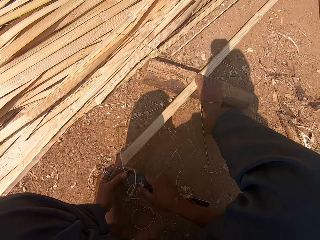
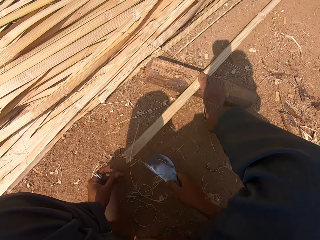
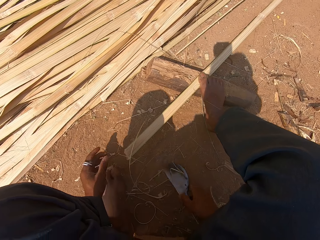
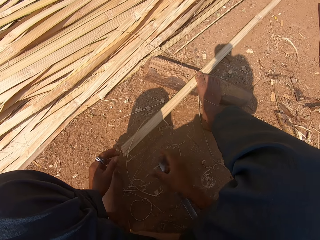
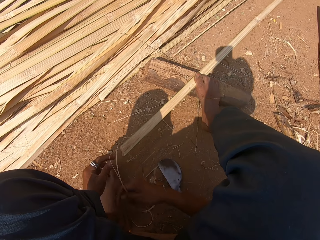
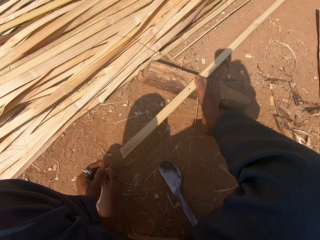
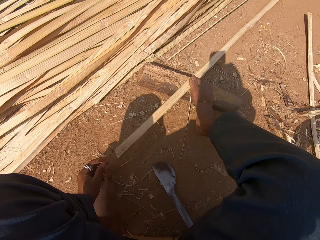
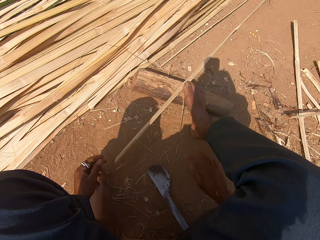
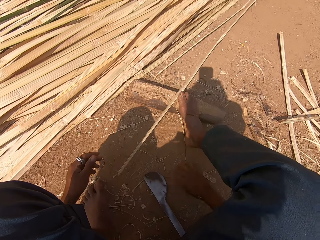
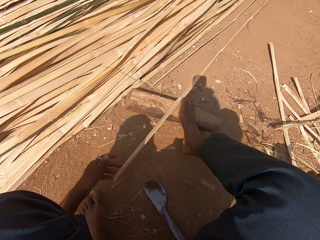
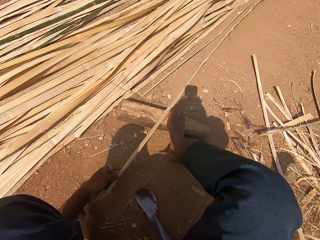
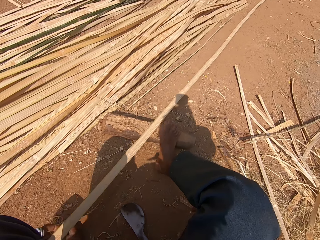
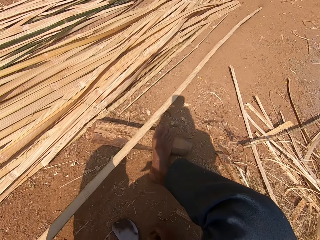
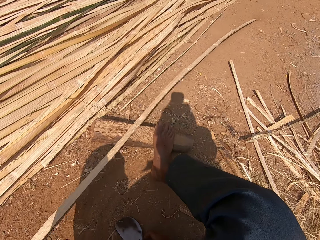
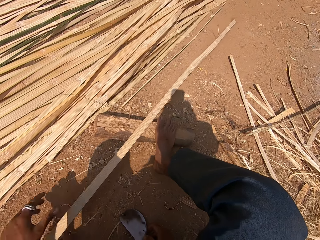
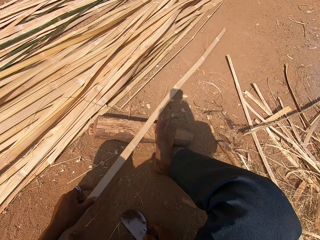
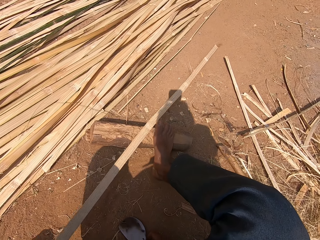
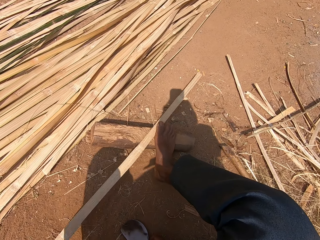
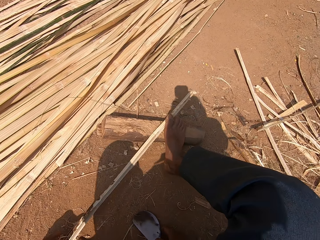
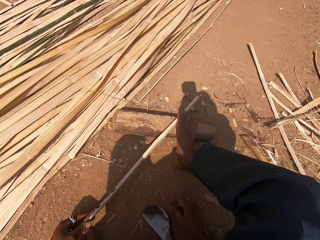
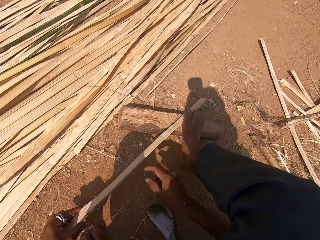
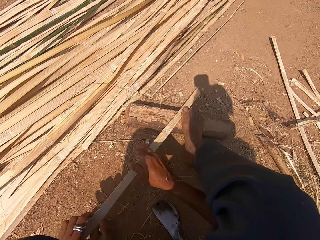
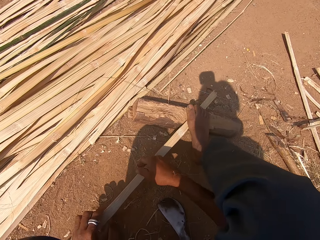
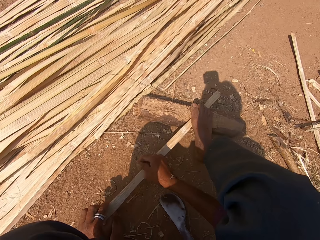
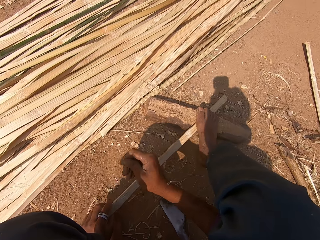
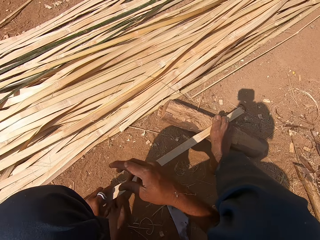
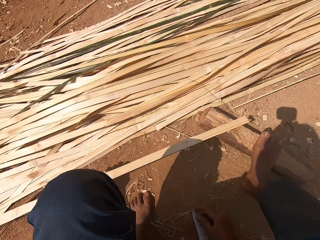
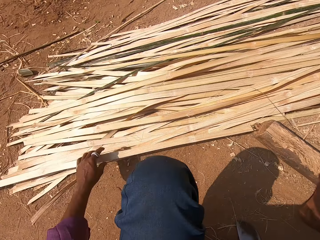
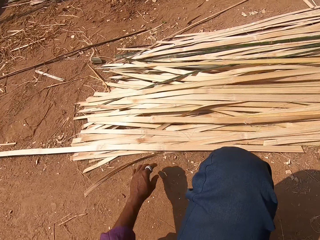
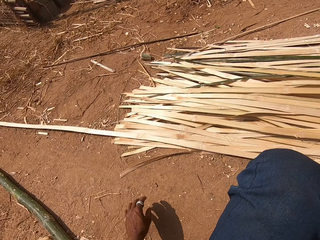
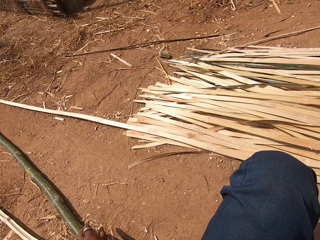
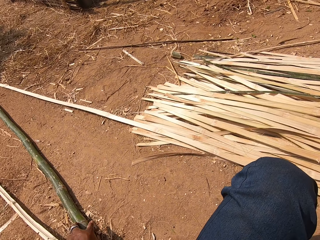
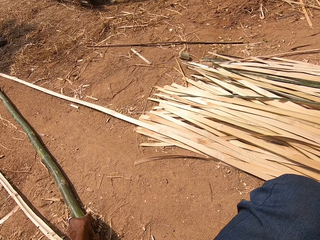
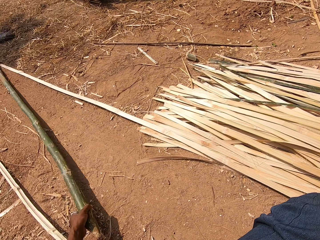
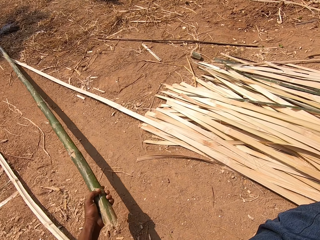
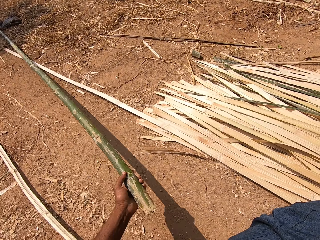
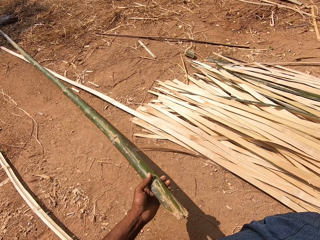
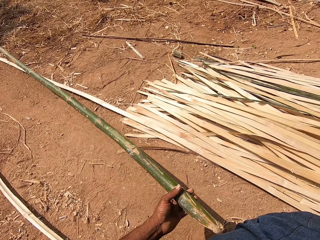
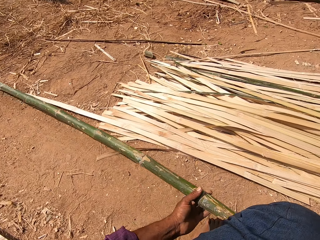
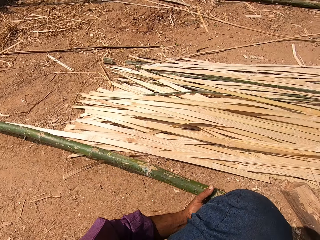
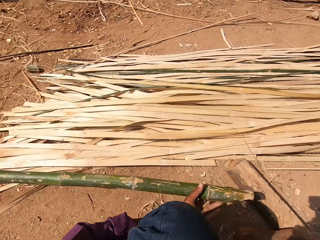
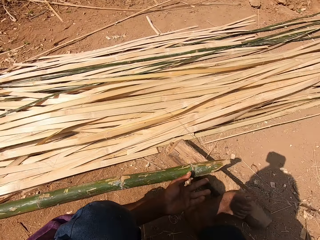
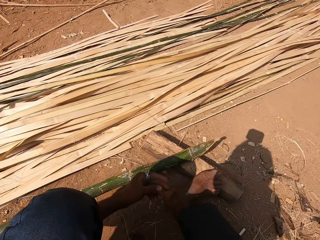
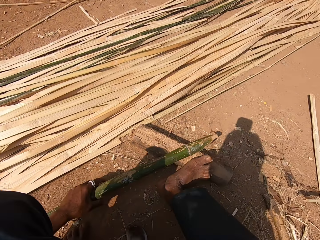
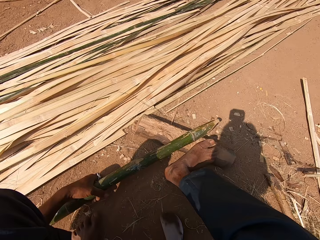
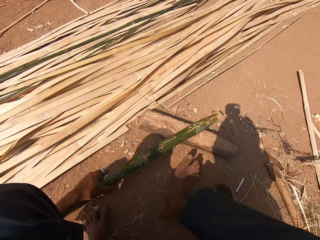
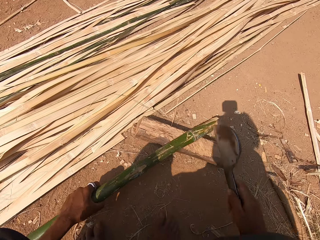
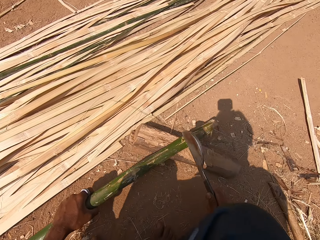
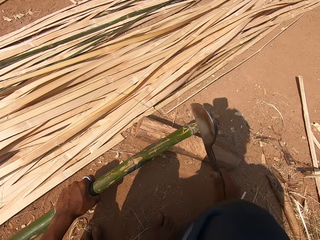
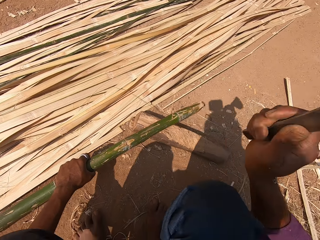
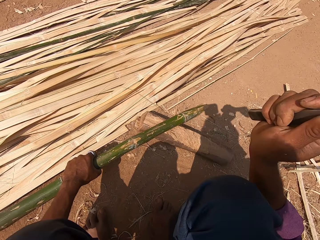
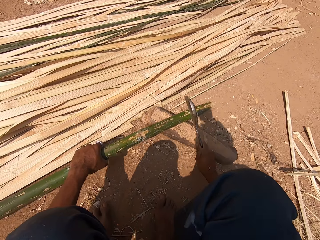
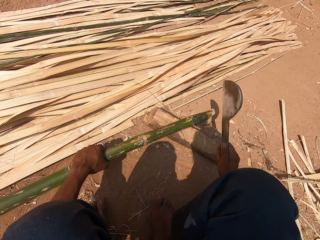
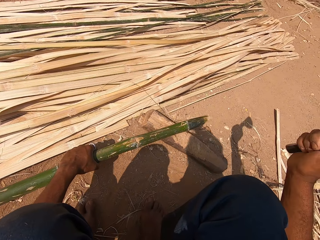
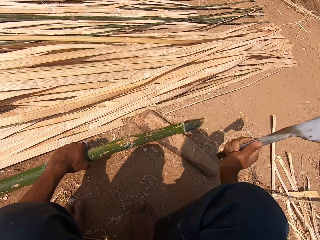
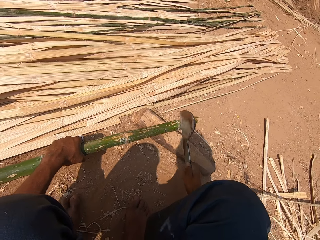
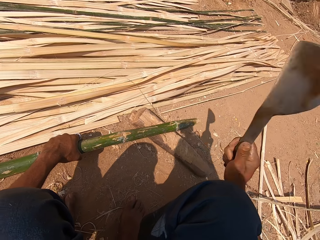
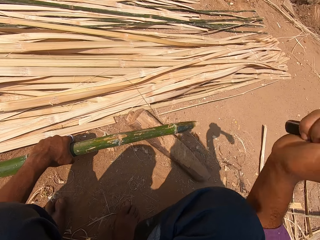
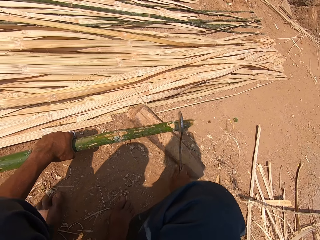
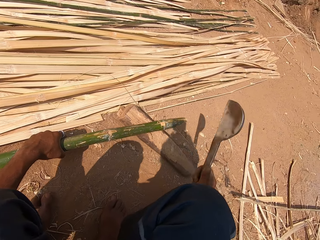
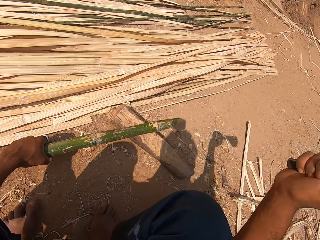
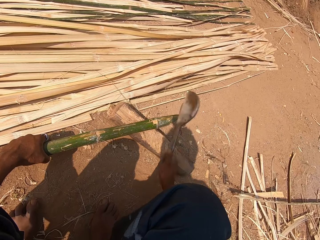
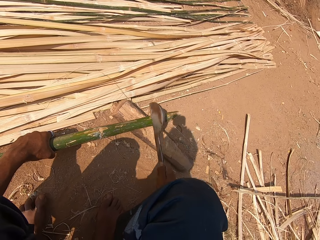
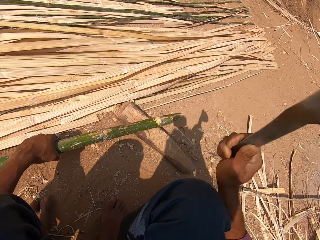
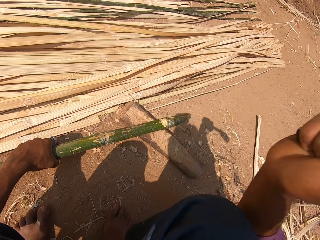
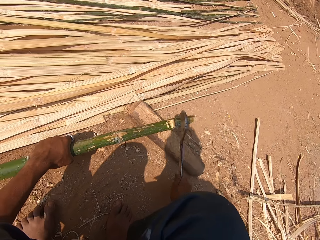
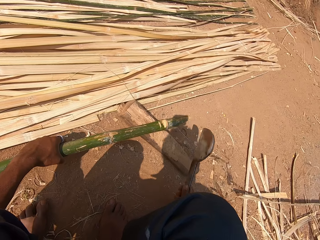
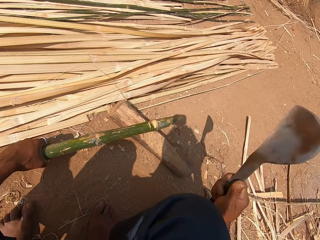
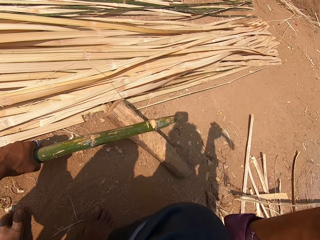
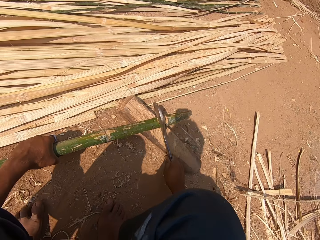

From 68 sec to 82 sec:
The camera wearer puts the cutting sickle down. They pull the bamboo strip. They move the bamboo stick on the ground. They look around. They drop the bamboo sticks on the ground. They pick the bamboo from the ground. They put the bamboo stick down. They cut the bamboo with the machete.

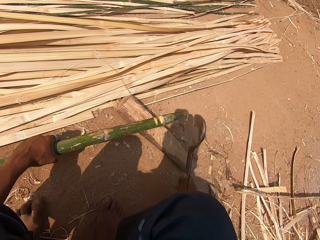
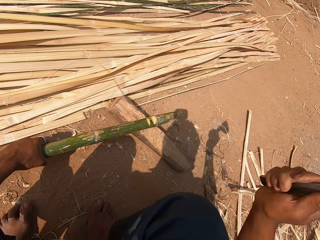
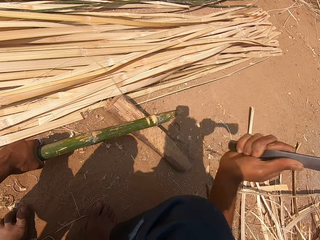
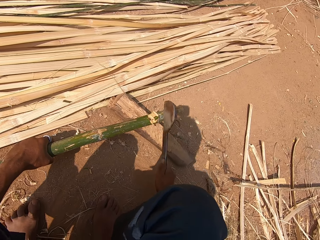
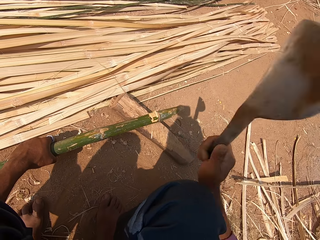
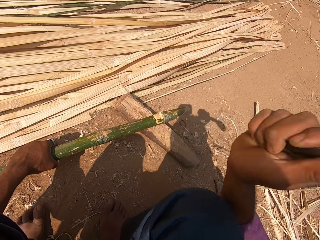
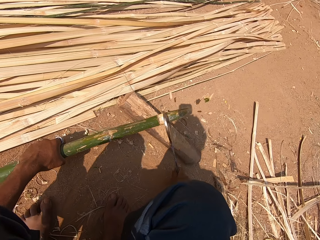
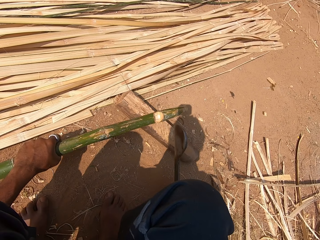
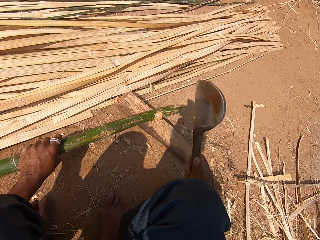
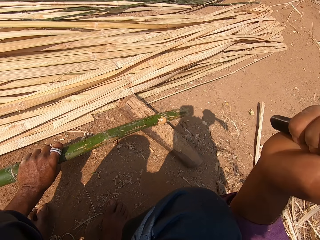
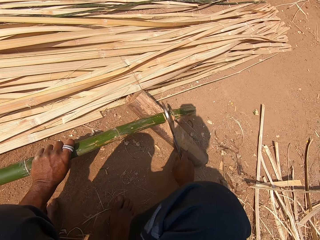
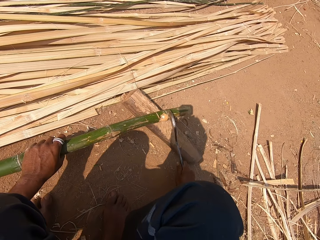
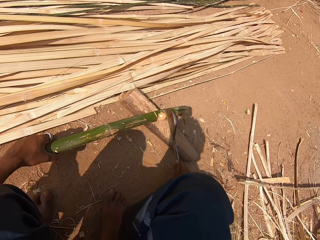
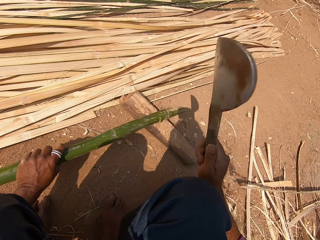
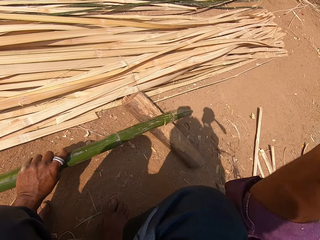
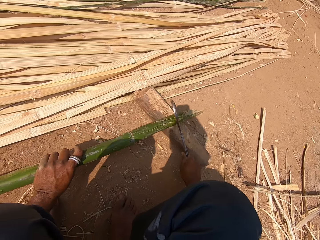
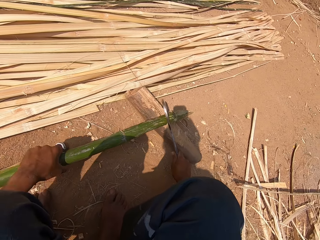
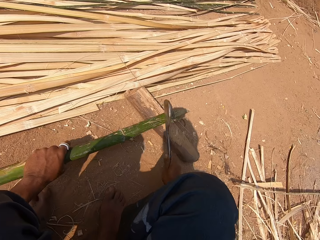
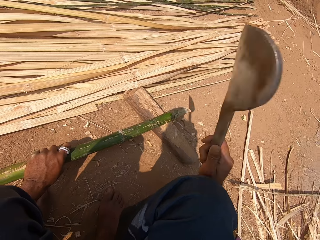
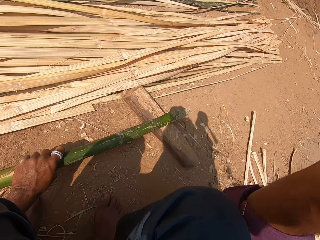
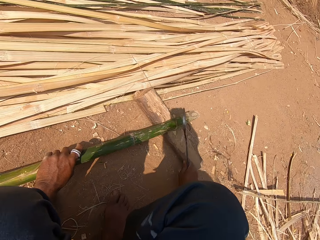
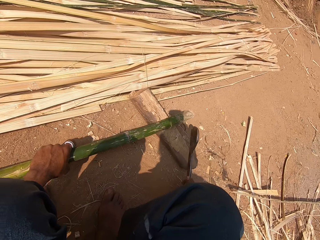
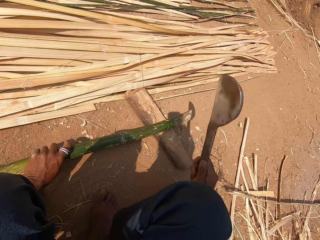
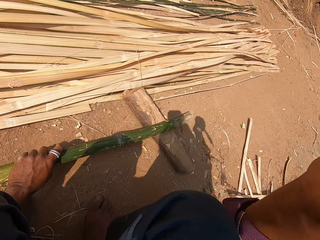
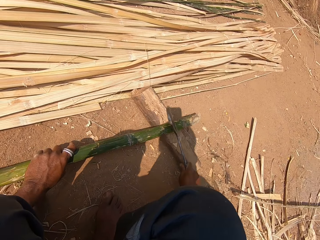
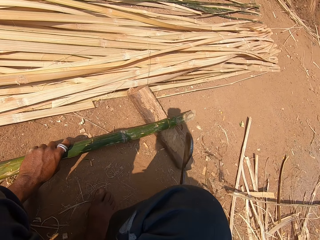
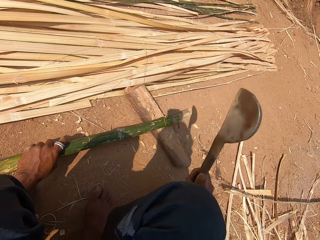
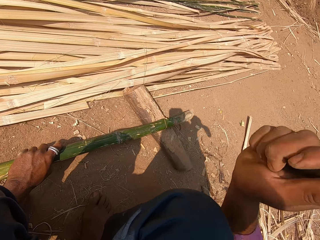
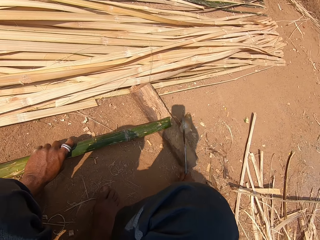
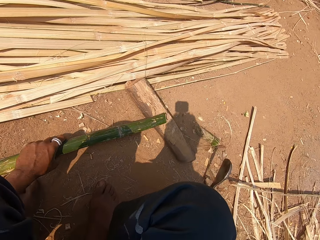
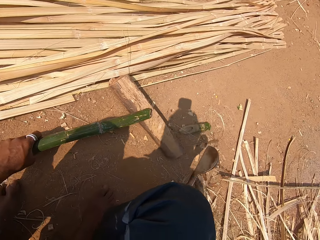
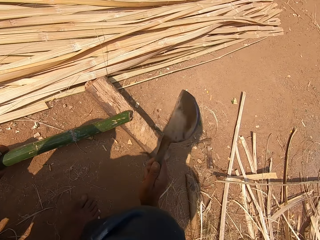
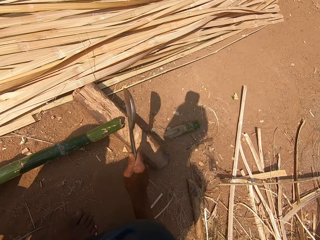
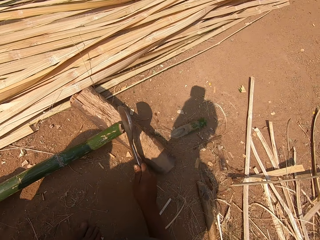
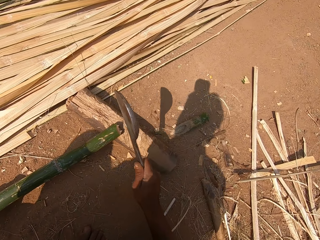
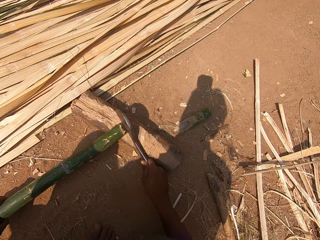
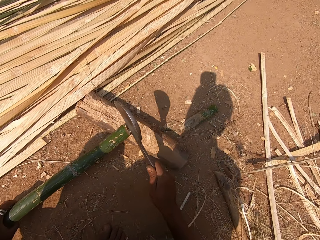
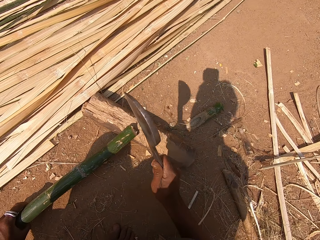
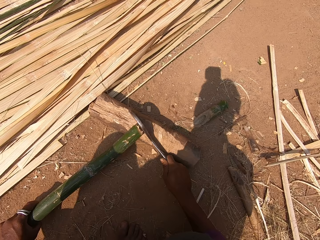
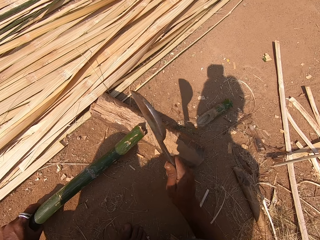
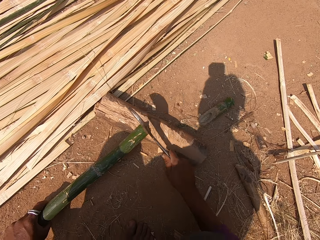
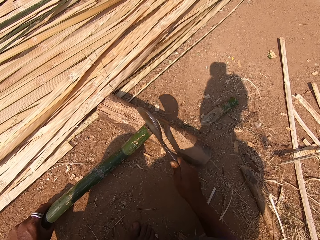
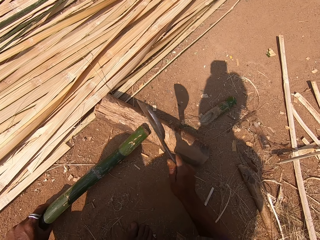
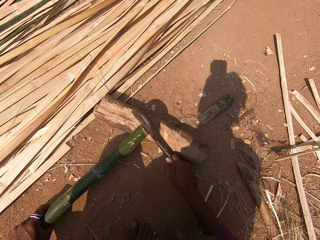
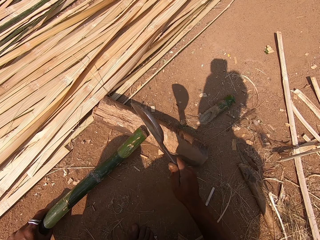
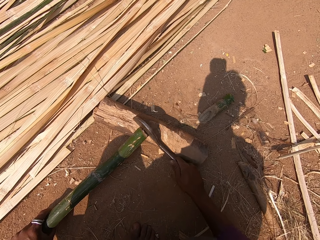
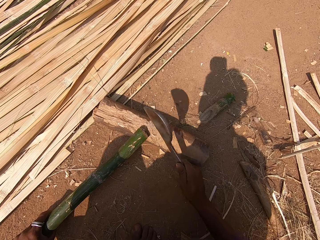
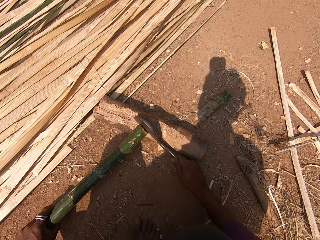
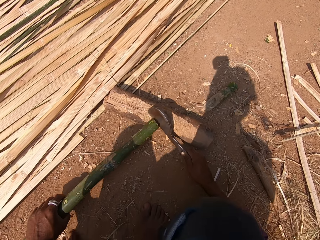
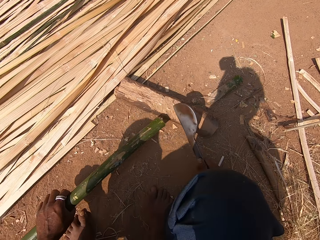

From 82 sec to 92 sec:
The camera wearer turns the bamboo stick and cuts the bamboo stick. They turn the bamboo stick and cut the bamboo stick. They turn the bamboo stick and cut the bamboo stick. They turn the bamboo stick and cut the bamboo stick.
